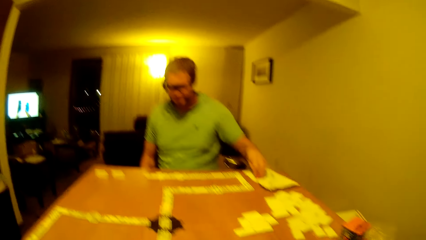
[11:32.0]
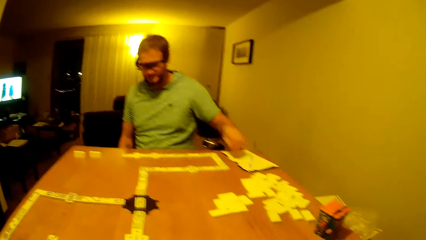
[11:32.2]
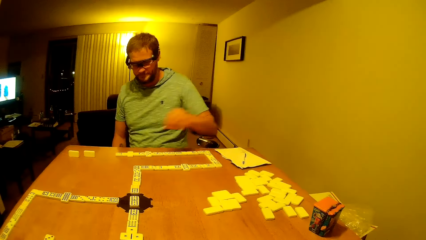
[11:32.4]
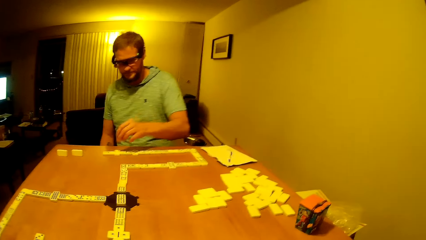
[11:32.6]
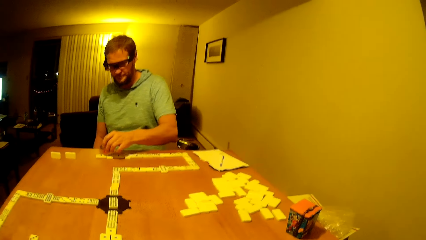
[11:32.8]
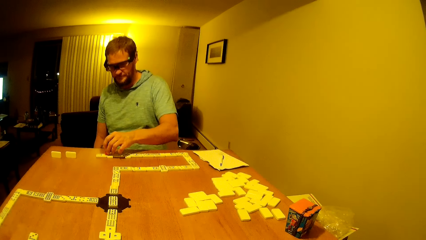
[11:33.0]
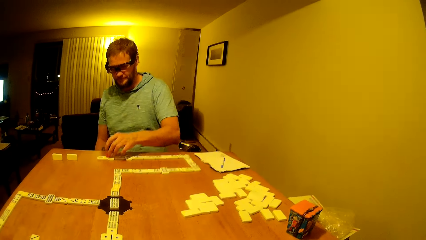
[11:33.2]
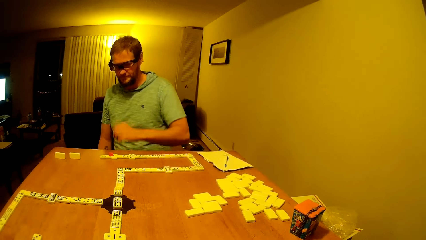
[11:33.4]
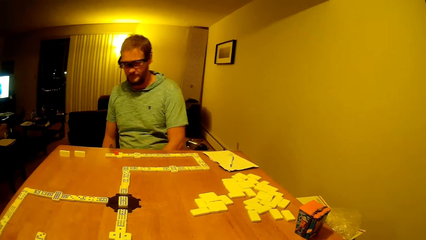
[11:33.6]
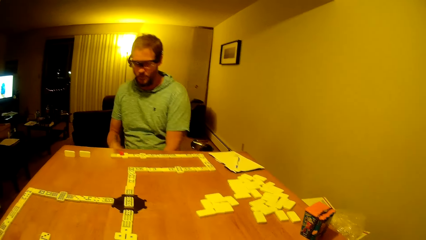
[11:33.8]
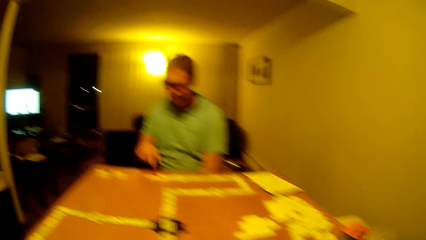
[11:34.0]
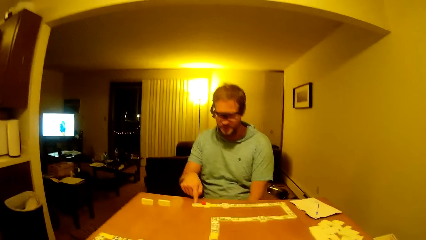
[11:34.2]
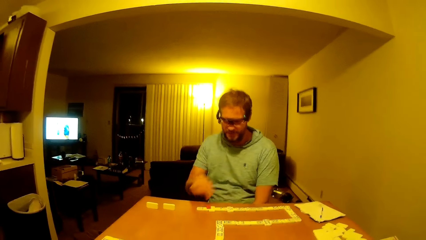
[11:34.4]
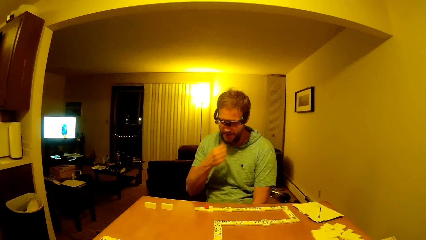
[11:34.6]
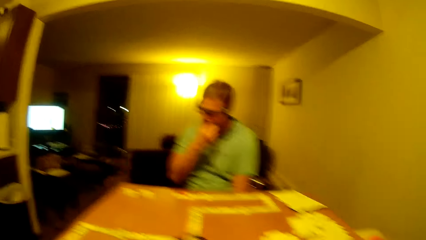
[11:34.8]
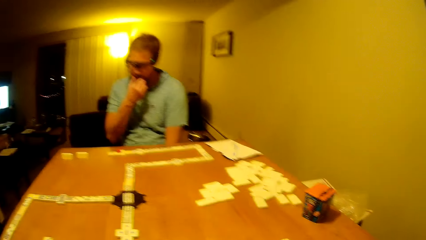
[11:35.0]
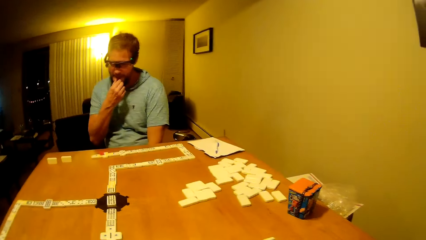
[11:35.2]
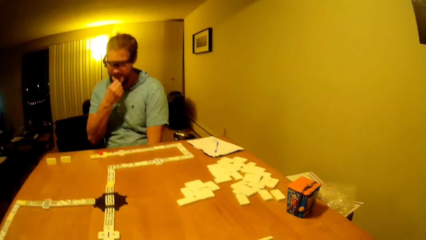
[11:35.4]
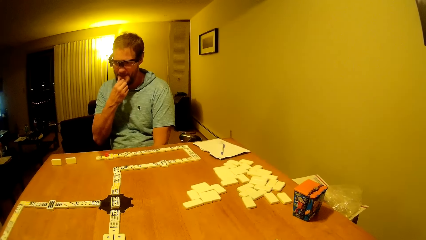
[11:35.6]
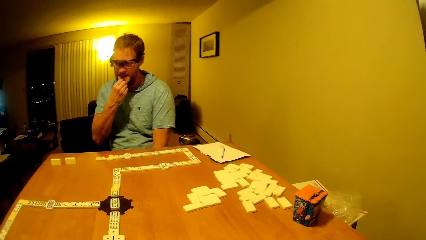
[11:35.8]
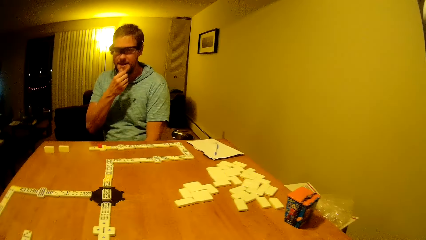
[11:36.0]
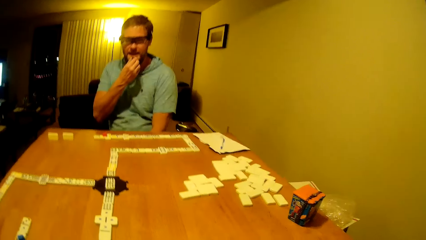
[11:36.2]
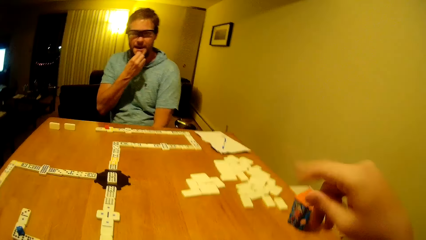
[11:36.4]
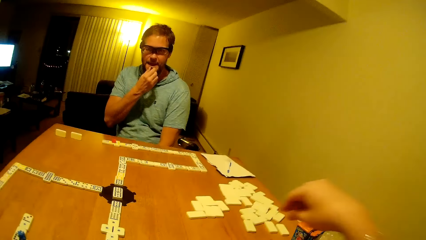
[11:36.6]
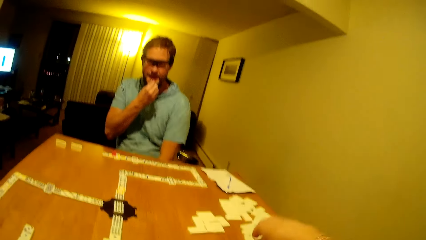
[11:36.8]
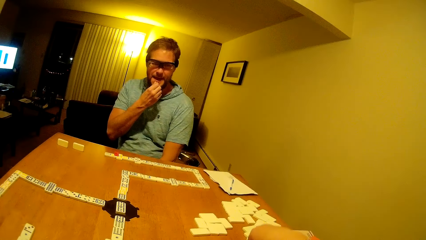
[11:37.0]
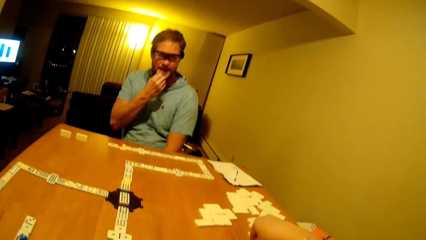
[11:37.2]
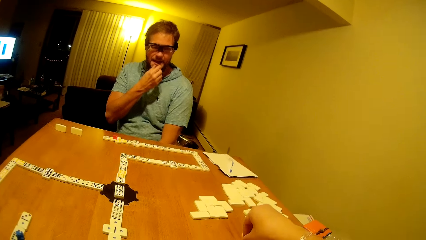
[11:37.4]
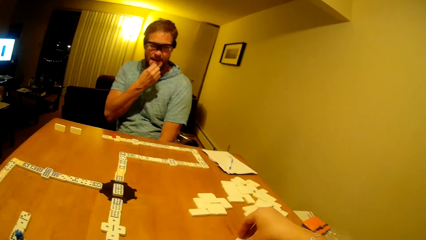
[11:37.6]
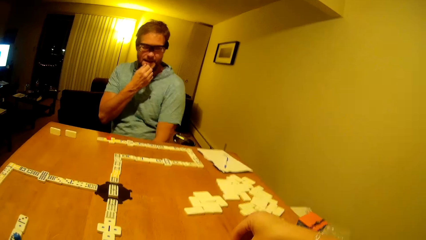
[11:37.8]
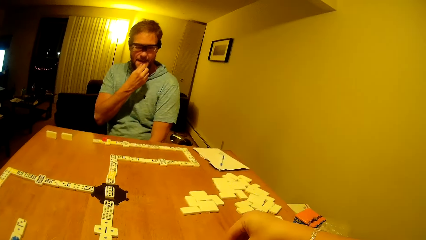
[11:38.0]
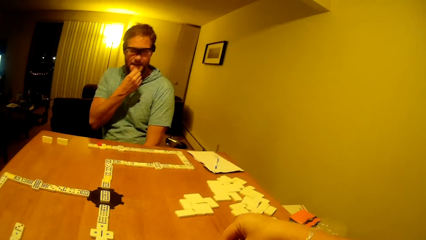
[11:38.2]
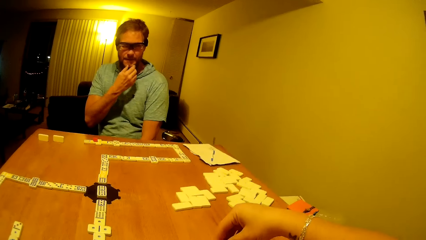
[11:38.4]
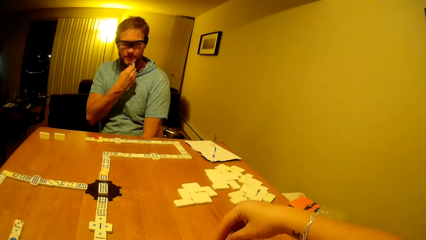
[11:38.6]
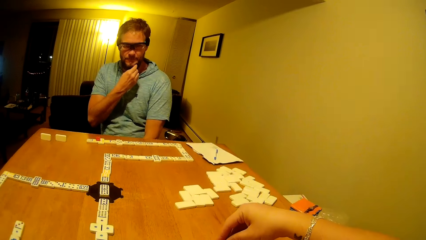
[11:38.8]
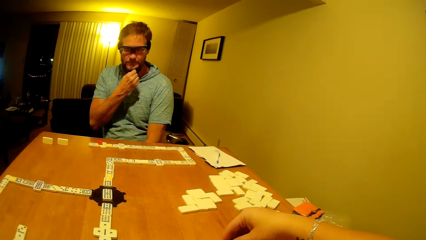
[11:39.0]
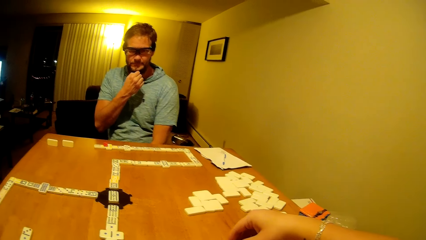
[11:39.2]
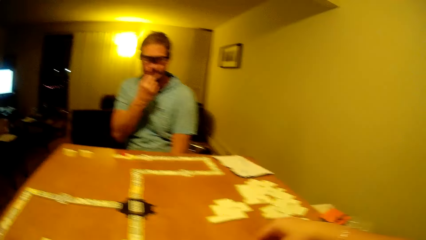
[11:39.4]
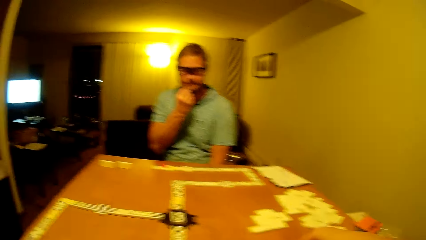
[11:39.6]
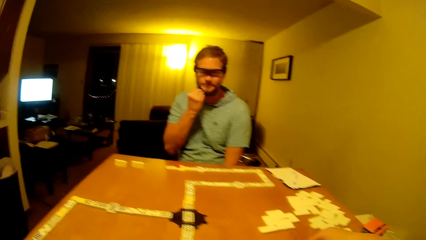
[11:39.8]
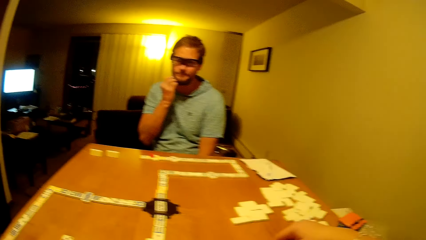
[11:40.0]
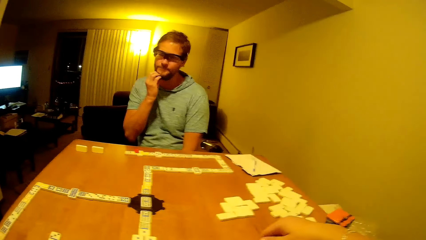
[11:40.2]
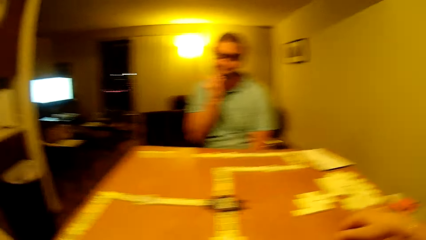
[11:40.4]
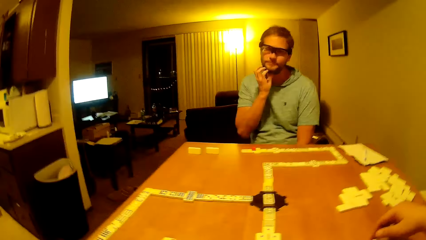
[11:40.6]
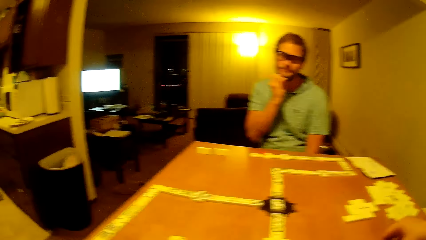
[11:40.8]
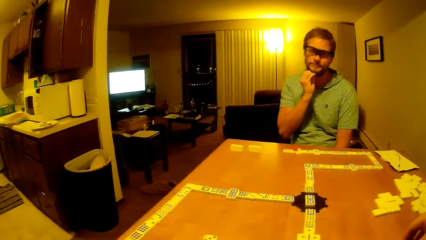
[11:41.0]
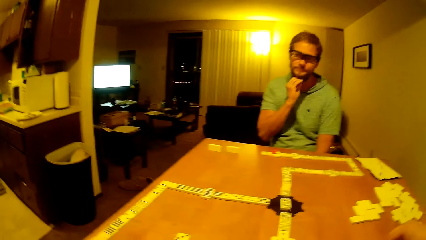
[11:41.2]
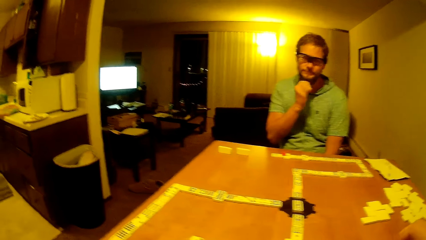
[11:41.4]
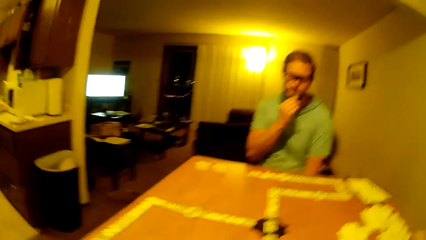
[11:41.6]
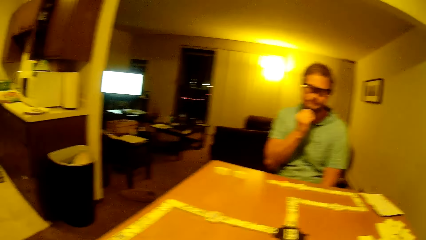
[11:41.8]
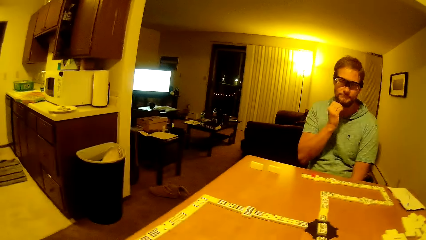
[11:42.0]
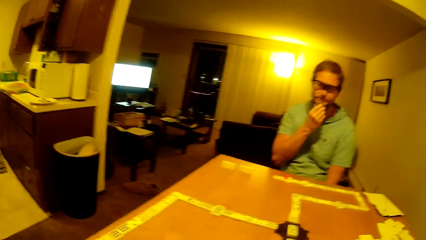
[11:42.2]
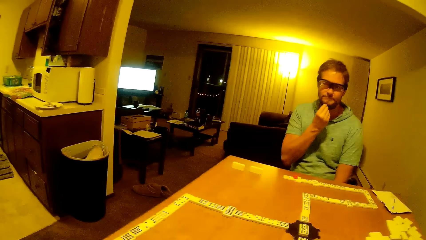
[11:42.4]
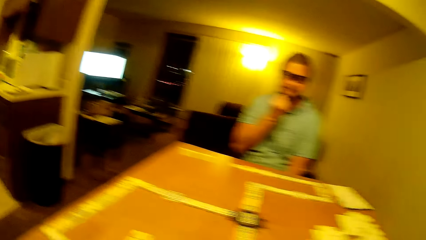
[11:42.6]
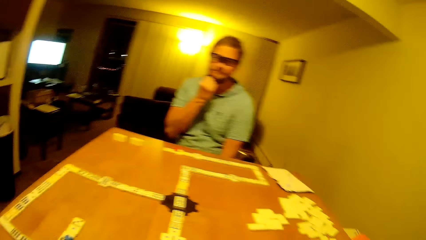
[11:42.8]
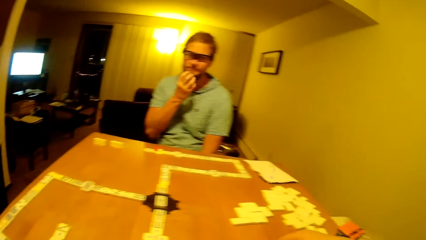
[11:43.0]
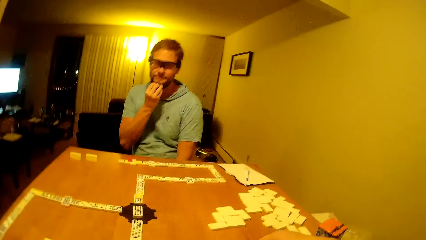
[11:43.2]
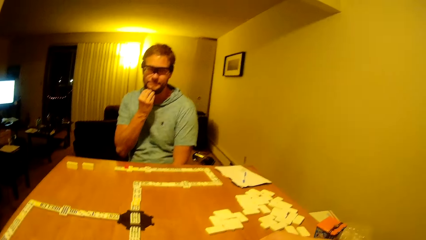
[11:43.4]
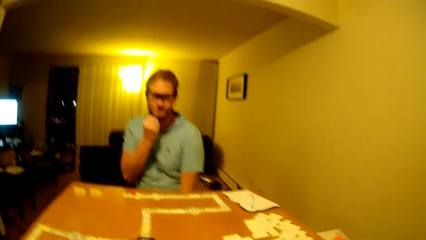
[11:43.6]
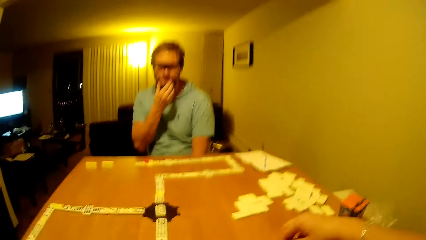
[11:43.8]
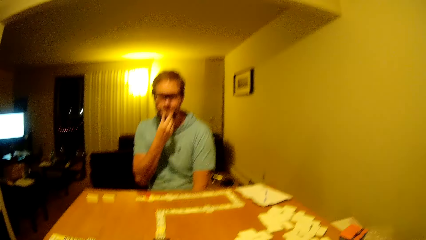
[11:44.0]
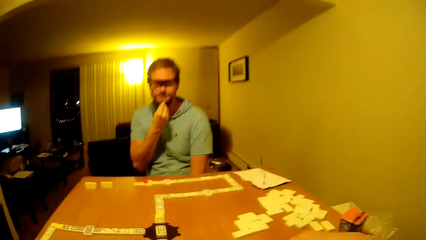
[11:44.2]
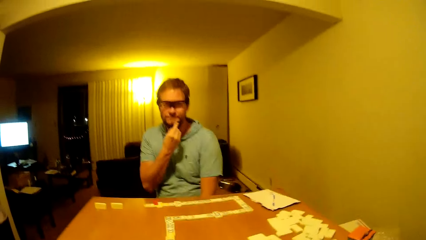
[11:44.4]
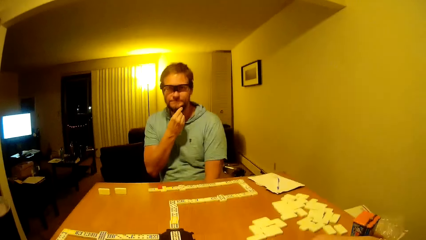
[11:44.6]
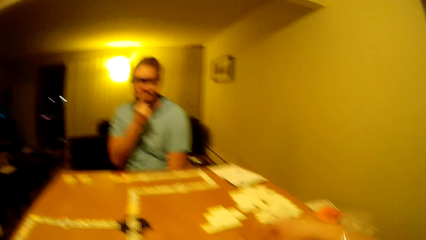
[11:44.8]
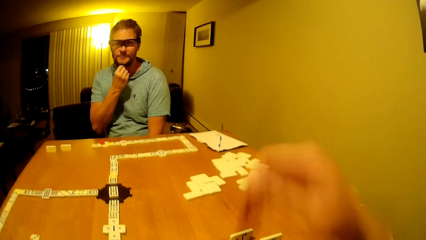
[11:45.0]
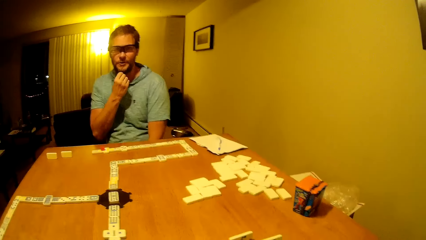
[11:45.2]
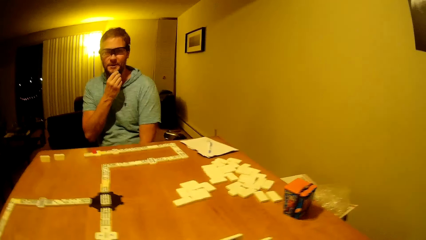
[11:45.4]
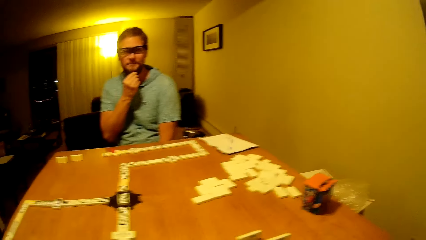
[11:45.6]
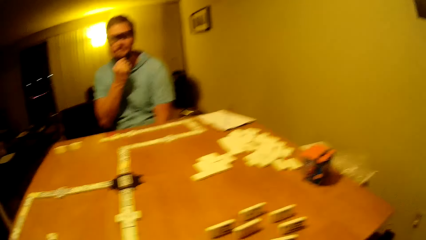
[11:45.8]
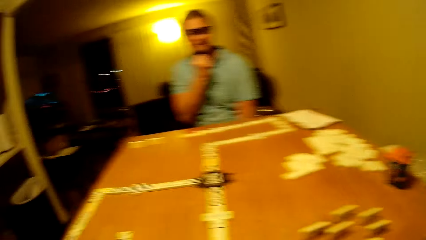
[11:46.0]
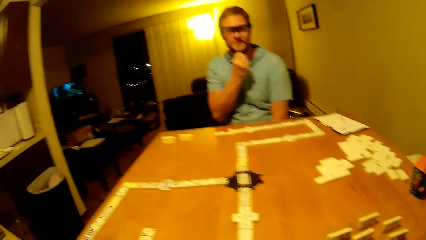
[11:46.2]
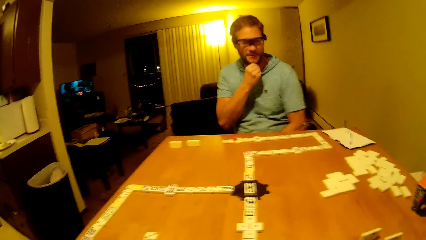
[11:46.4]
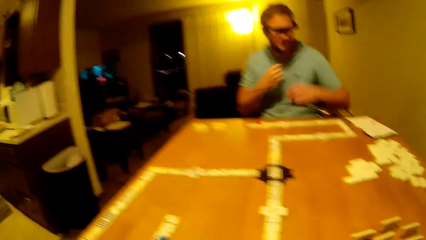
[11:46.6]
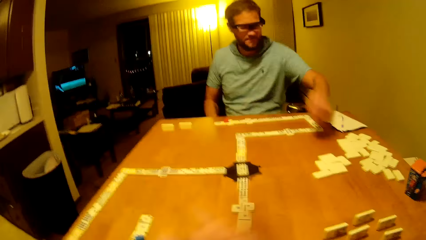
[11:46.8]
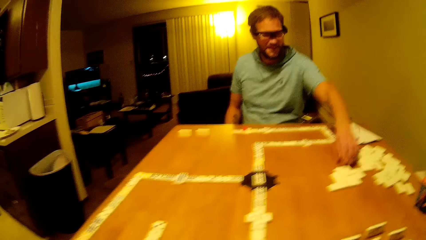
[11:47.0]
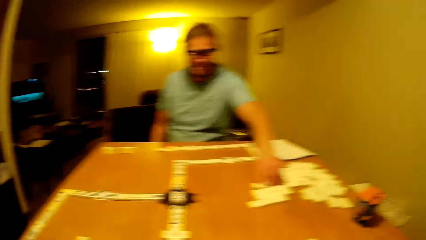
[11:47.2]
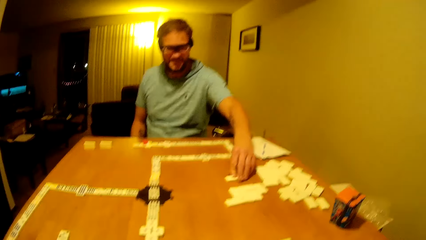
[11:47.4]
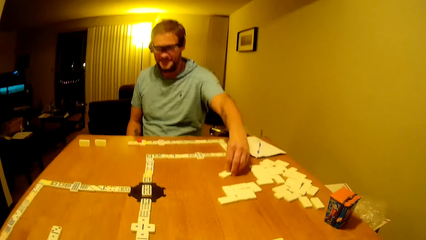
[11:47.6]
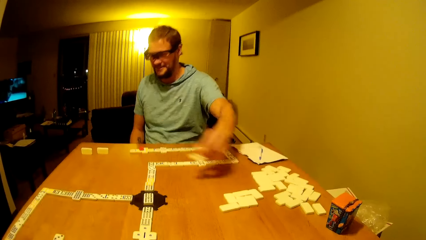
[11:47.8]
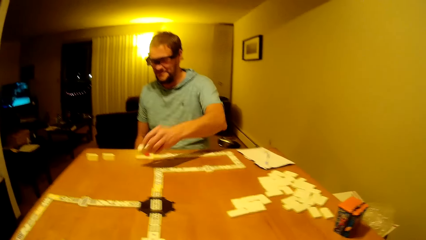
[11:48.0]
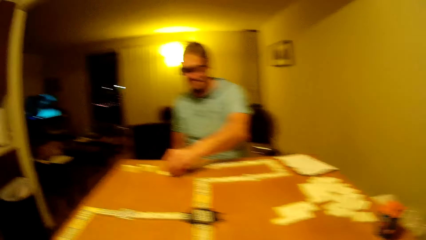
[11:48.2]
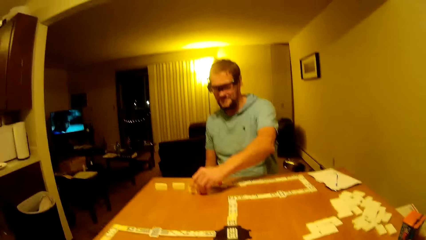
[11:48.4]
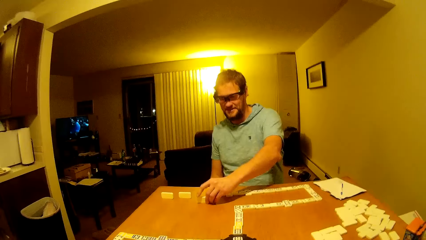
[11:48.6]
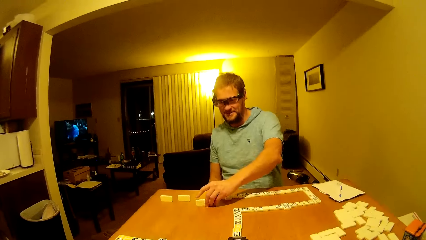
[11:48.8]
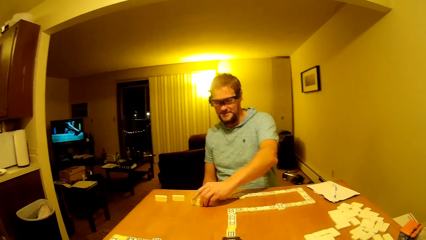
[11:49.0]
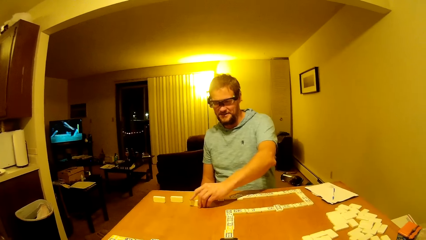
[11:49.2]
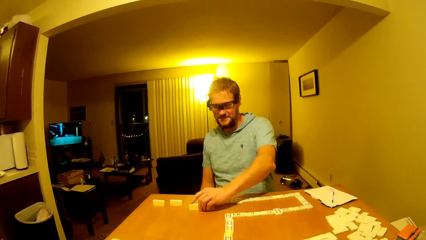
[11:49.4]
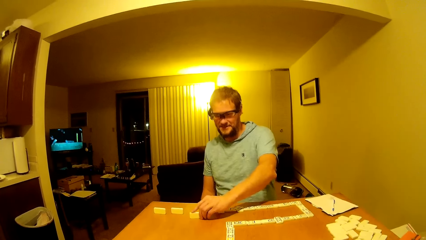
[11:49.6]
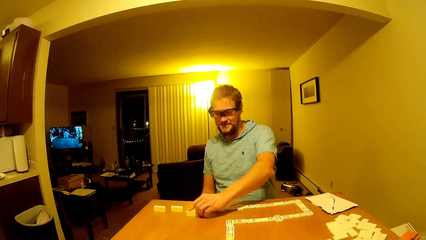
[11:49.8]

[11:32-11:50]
A man puts the hands down. The man picks something from the table. The man places the dice on the table. The man places the object on a domino piece. The man scratches his chin. The camera wearer looks around. The man picks a domino piece. The camera wearer lifts the hand up. The man places the domino piece on the table.
